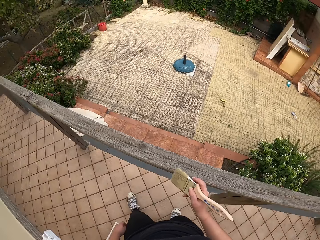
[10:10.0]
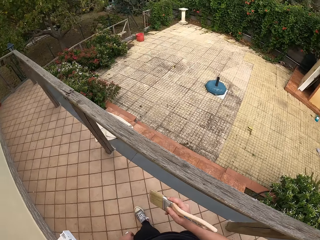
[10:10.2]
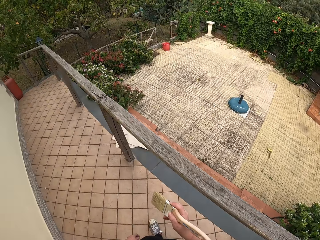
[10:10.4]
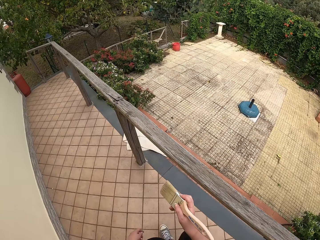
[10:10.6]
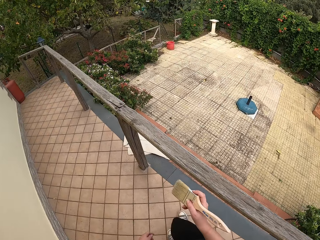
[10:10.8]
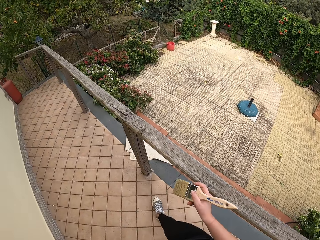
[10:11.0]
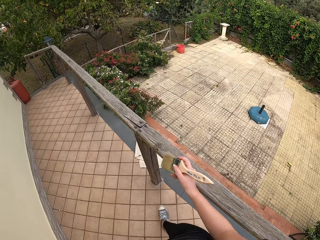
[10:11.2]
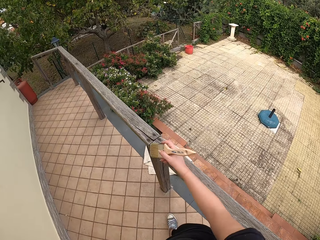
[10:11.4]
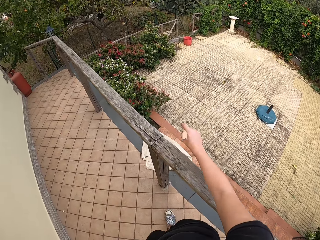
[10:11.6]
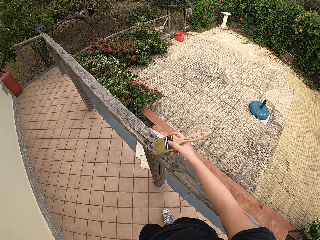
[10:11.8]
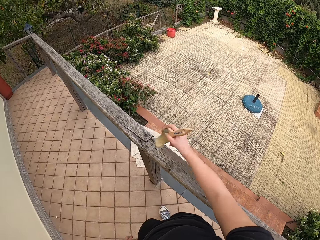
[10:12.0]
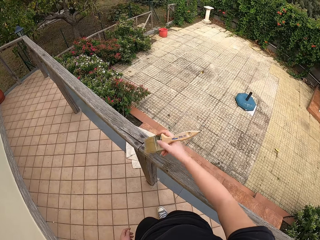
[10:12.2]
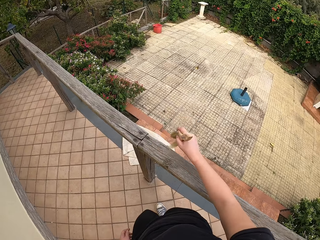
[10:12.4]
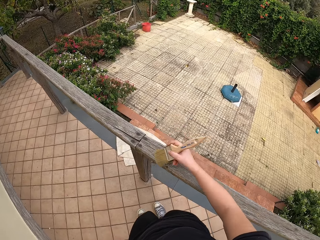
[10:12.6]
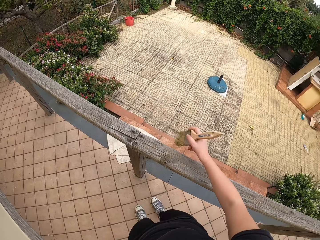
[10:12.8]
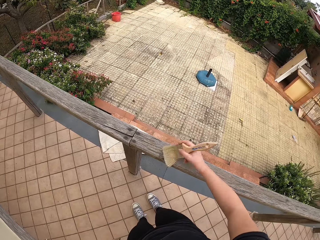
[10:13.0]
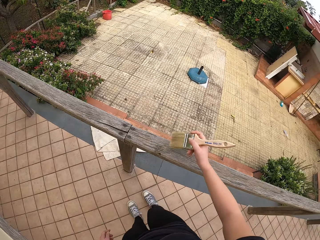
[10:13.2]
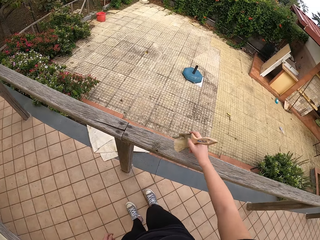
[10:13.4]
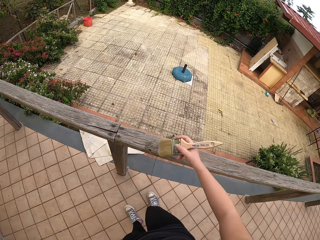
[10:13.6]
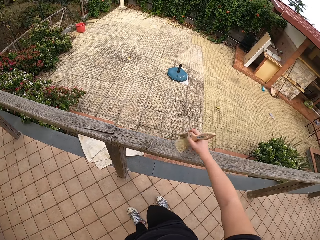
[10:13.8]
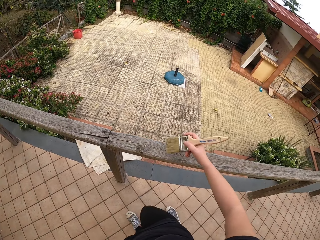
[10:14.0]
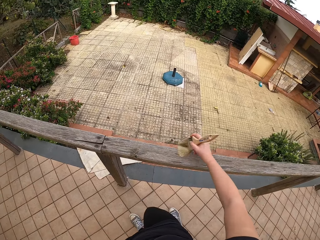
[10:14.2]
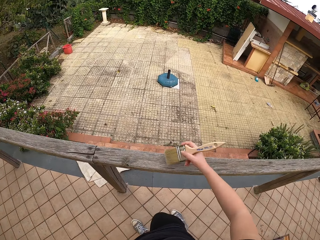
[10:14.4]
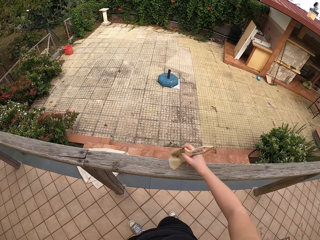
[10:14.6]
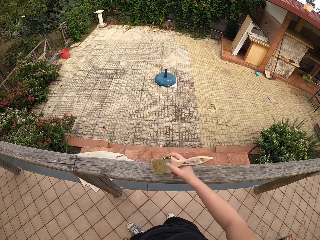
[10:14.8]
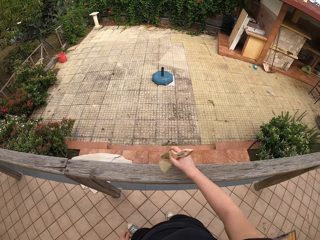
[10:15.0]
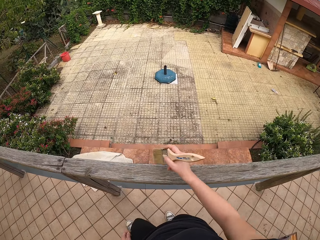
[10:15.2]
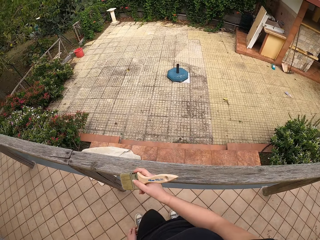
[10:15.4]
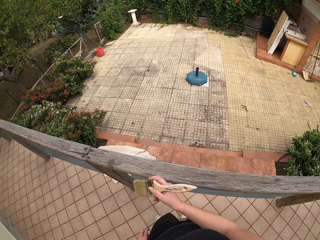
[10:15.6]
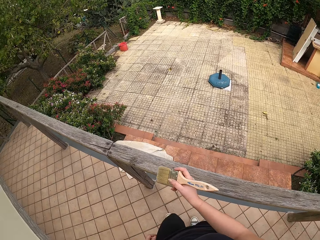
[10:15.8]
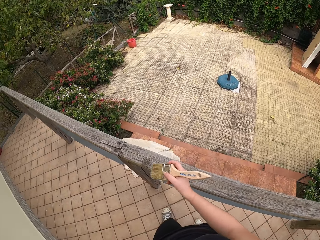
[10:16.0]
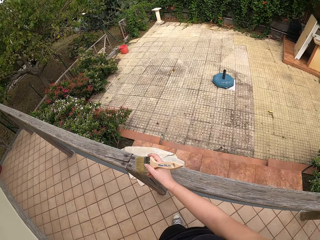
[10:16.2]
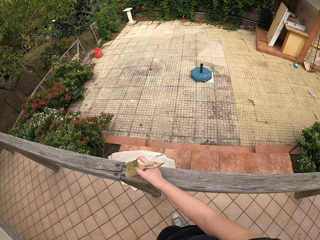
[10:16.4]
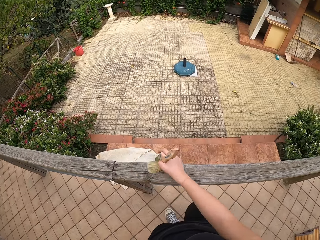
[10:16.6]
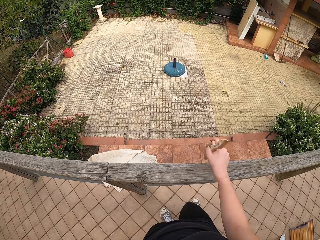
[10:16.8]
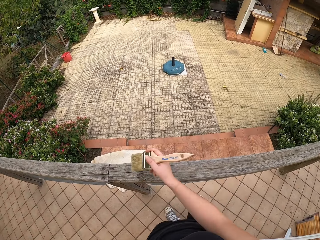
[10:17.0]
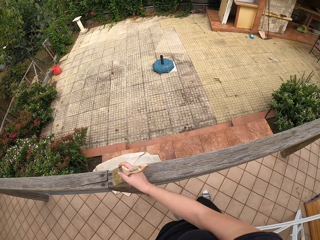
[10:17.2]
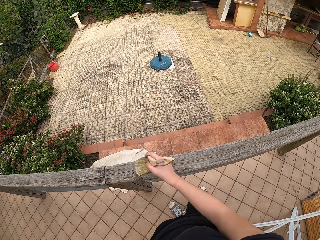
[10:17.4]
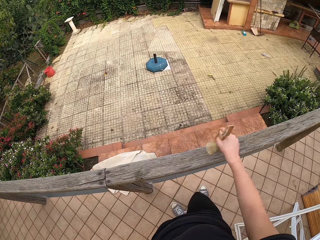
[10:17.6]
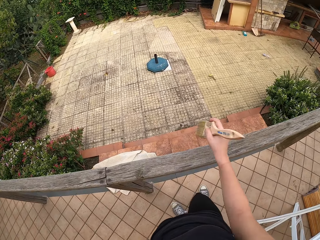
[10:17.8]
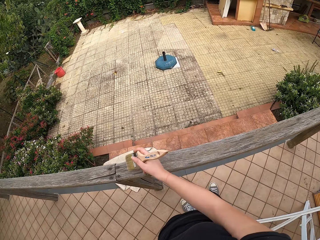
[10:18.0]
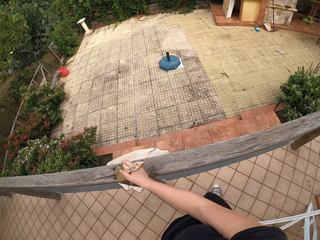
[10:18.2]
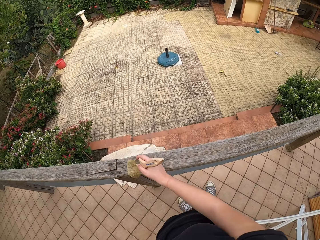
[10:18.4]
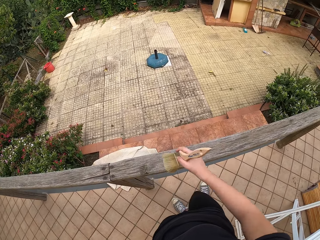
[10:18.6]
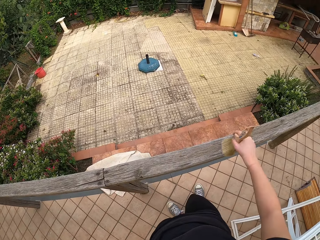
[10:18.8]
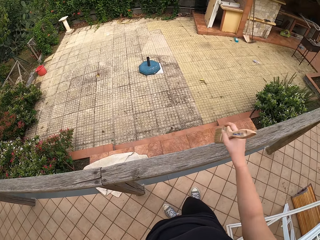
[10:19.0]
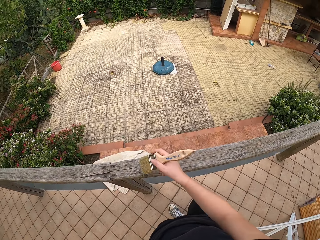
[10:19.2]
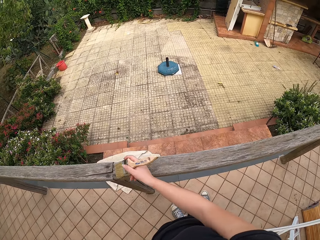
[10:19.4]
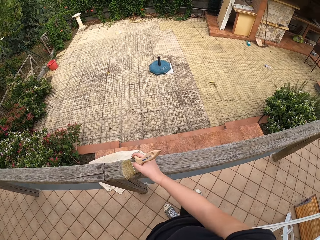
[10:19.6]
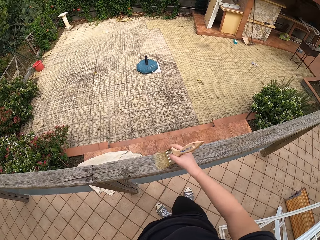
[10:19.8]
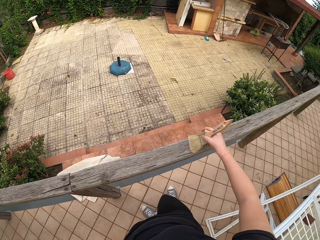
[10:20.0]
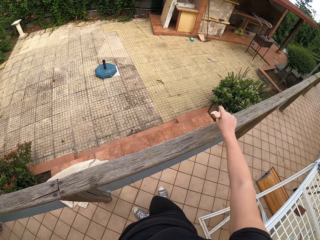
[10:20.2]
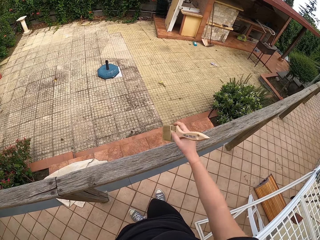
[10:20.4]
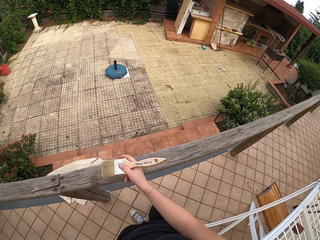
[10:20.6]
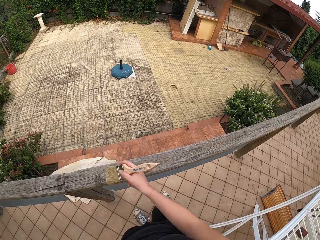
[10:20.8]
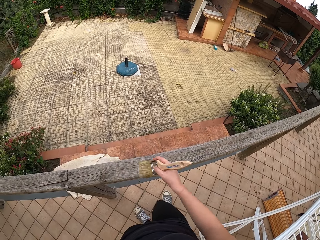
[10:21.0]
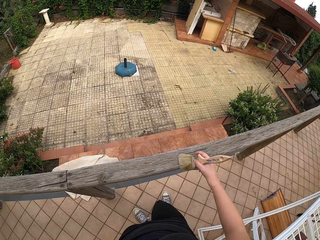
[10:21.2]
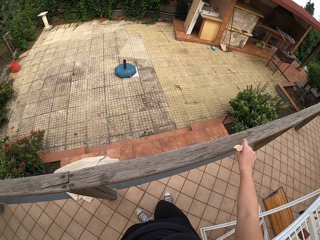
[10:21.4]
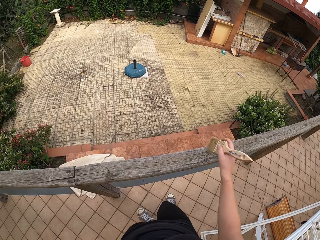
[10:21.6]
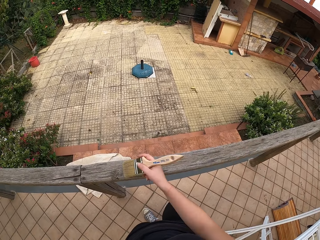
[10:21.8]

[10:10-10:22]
The camera wearer stops brushing. They move back to the left. They brush the top of the rail. They step to the right a bit. They stop brushing the split rail fence. They dust the split rail fence.

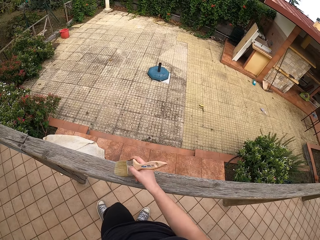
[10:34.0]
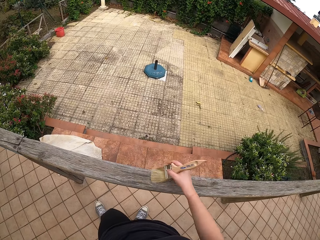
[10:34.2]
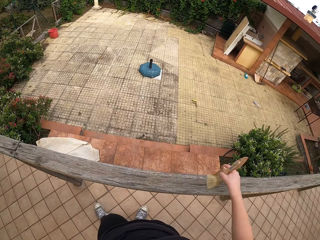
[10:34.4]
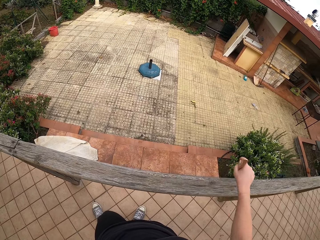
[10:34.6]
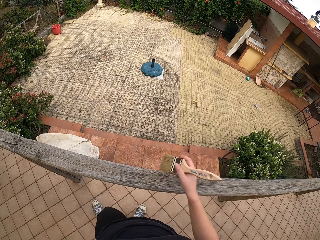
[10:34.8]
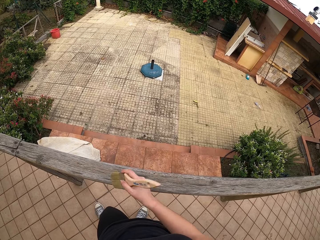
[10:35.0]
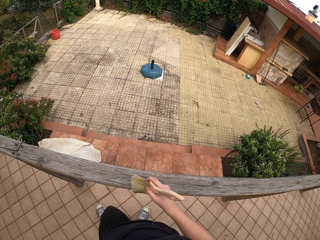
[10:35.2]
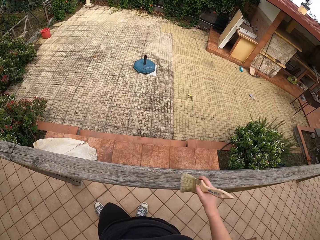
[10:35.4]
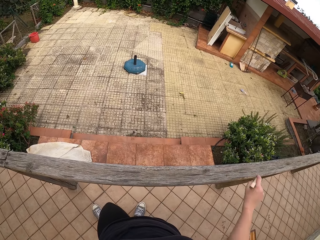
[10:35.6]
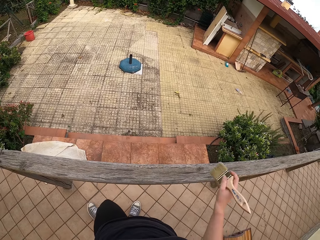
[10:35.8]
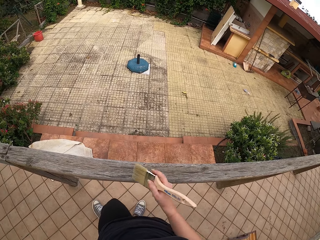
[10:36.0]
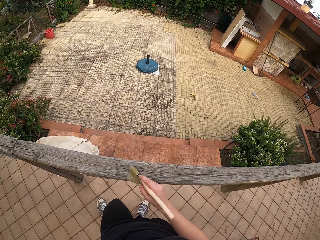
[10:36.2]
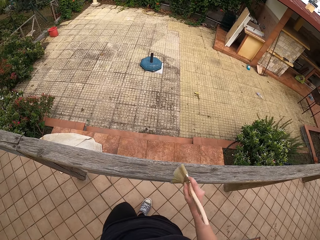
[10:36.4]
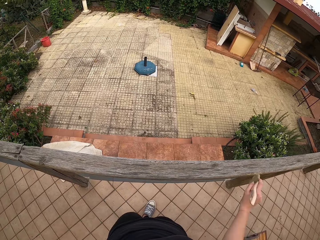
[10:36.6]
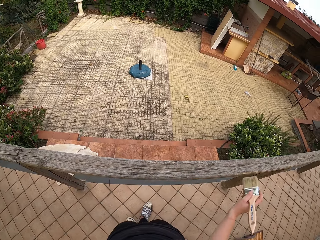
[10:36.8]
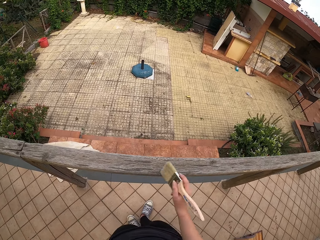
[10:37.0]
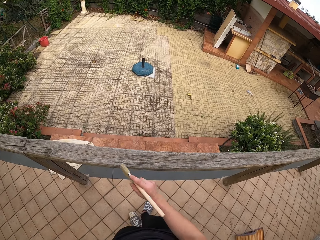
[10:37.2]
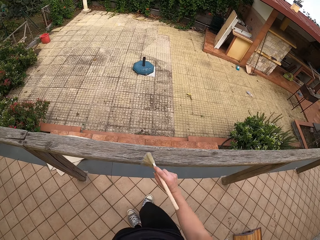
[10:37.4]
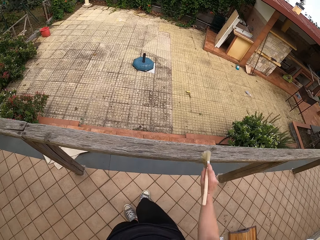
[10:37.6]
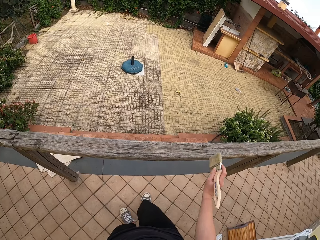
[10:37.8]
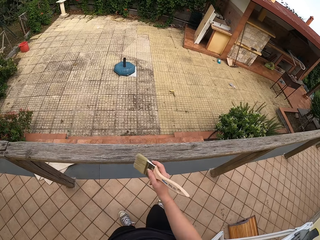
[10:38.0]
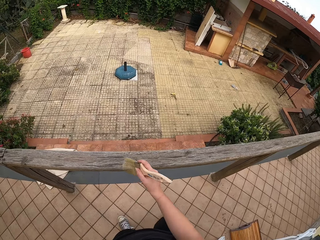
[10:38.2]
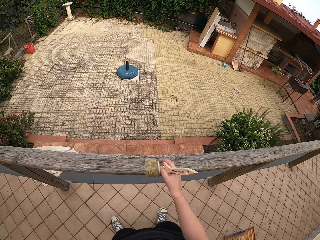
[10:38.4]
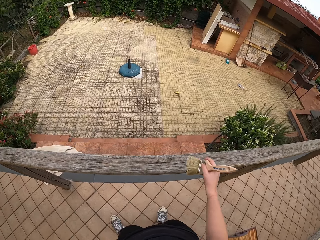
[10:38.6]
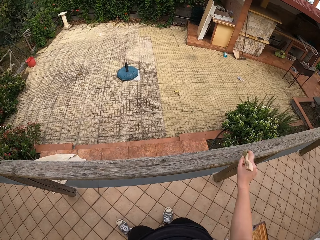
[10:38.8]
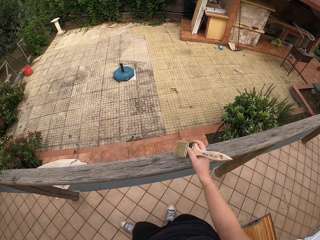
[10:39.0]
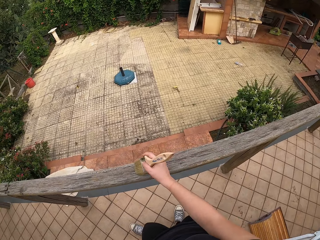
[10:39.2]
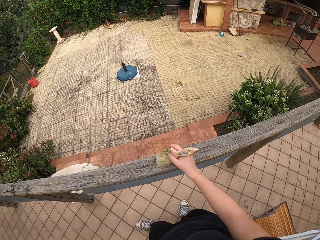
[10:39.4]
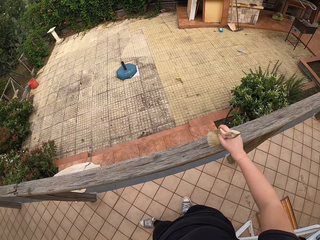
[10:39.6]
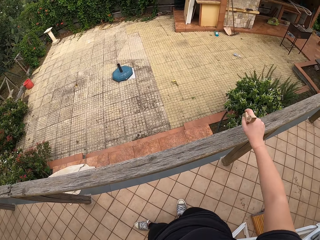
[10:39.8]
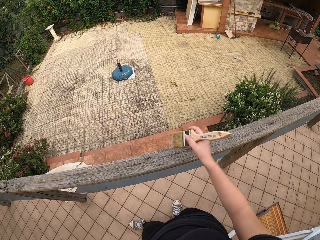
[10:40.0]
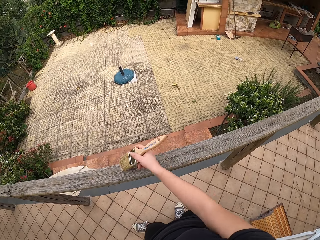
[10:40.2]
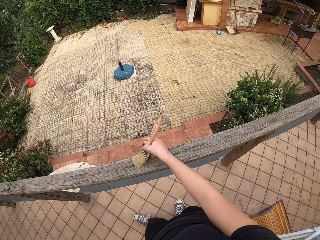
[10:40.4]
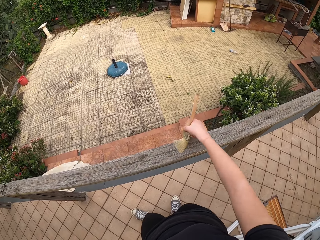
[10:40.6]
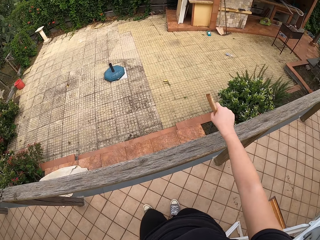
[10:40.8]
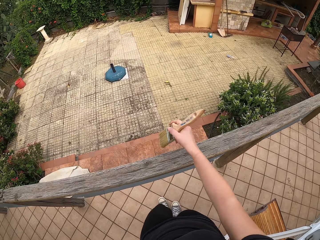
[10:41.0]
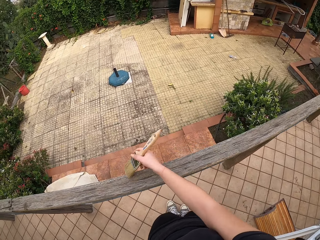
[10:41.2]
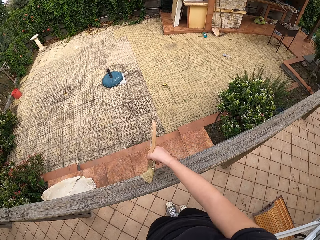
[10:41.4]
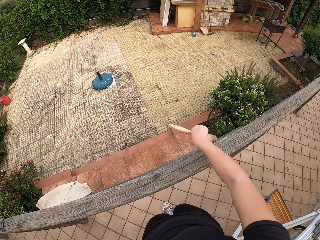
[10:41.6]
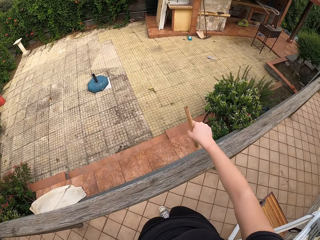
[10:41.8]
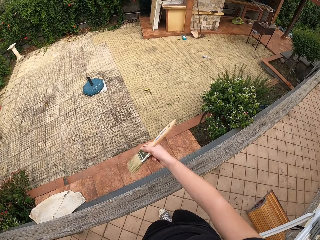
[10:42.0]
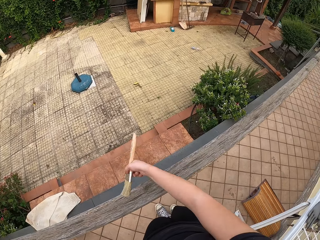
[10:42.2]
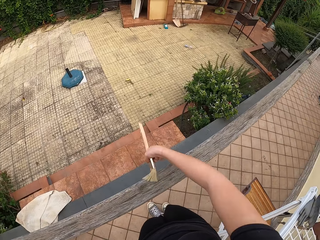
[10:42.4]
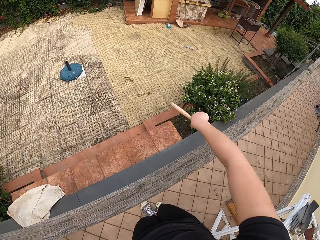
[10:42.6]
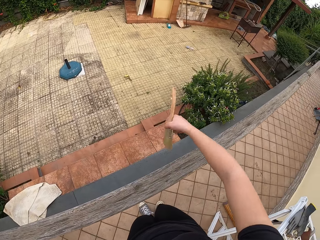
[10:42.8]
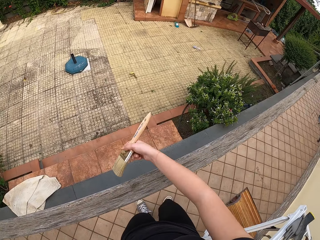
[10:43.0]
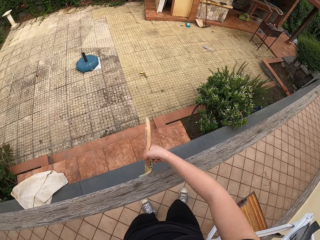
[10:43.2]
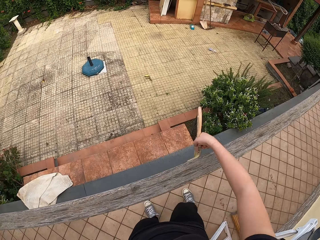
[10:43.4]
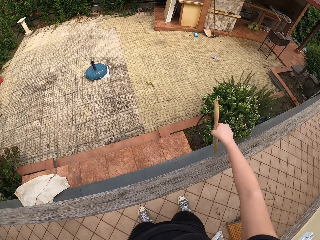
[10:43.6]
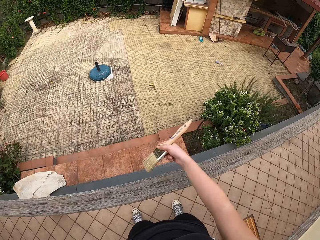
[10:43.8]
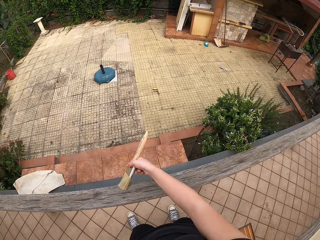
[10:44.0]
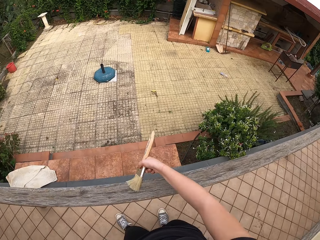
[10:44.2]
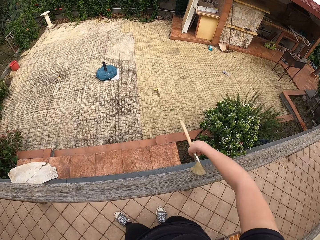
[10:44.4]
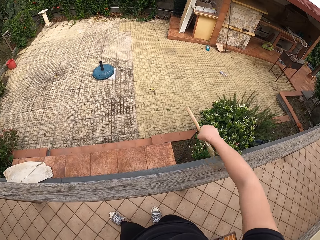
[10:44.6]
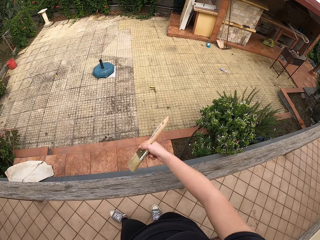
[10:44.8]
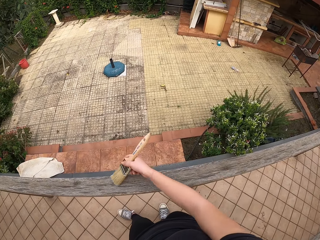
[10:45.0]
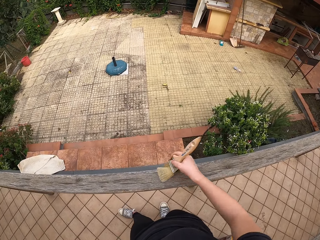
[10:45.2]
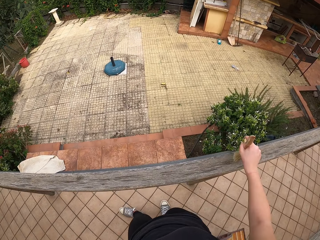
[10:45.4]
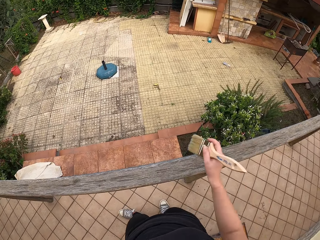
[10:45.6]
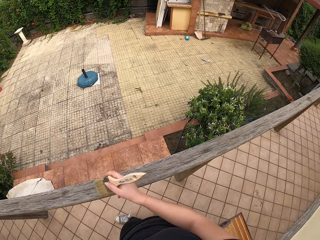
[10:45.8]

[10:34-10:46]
The camera wearer moves to the right again.
